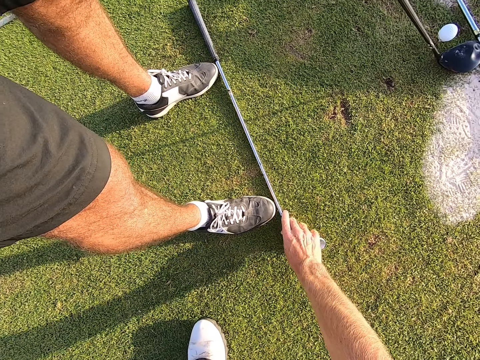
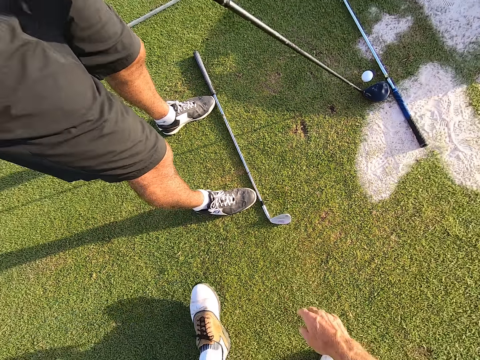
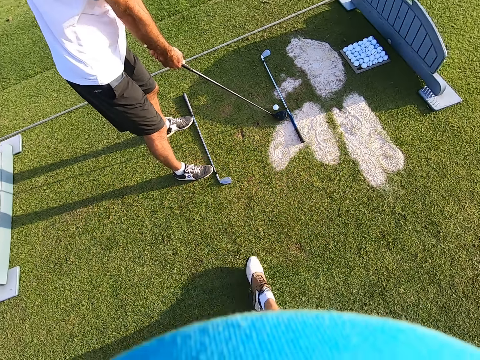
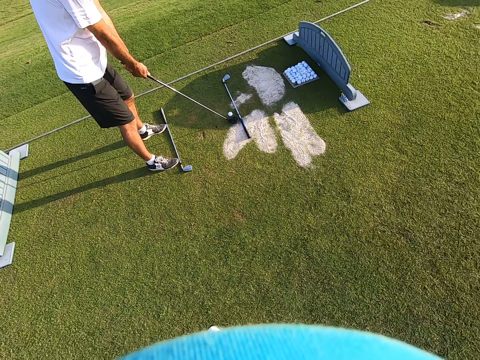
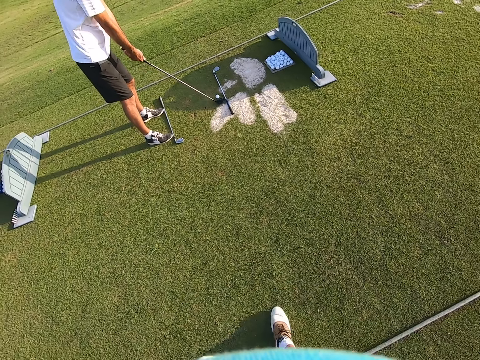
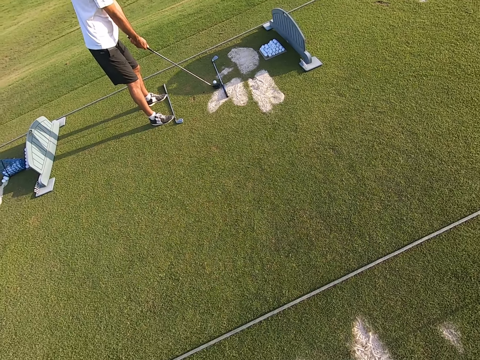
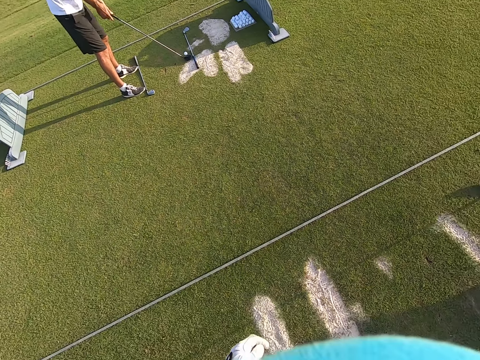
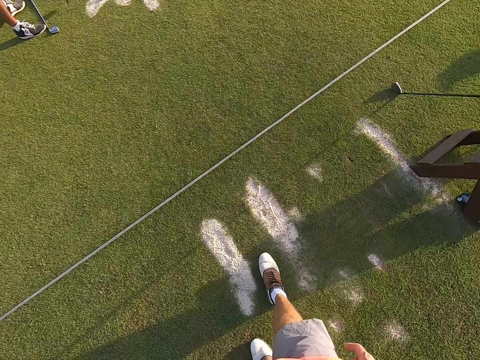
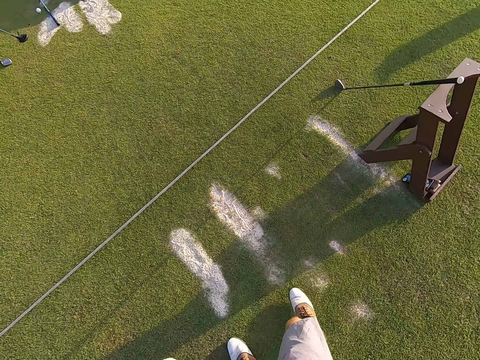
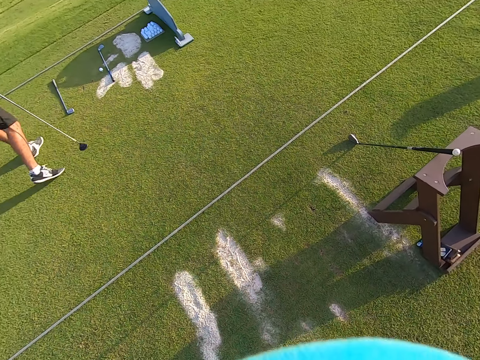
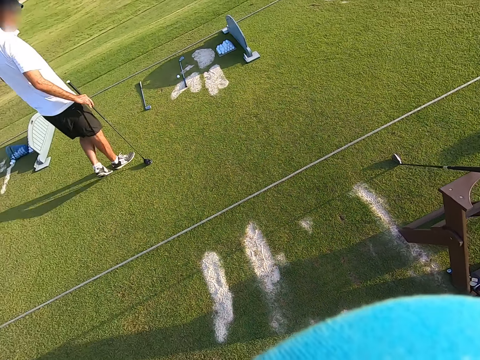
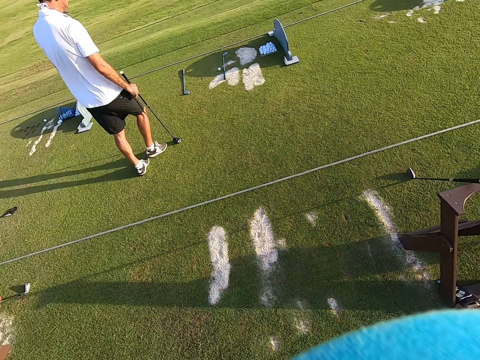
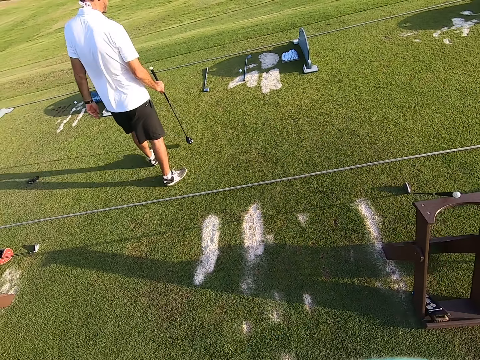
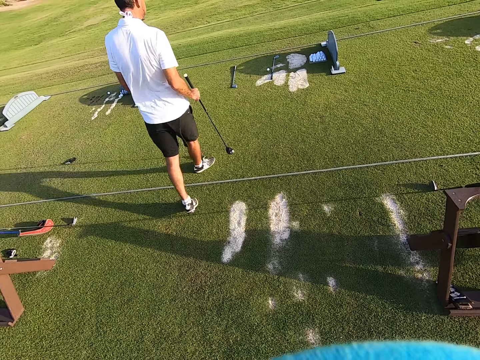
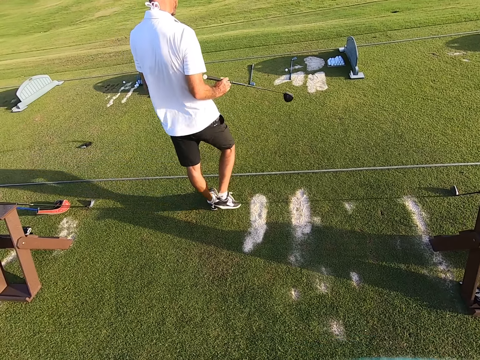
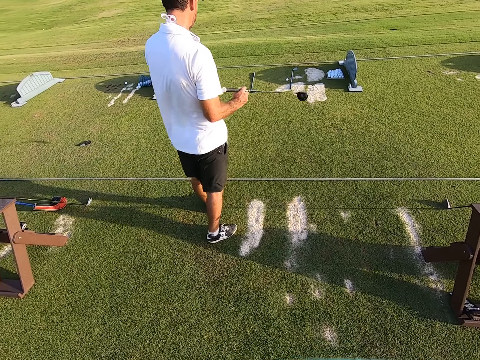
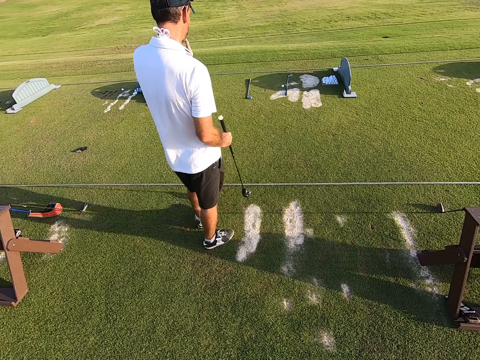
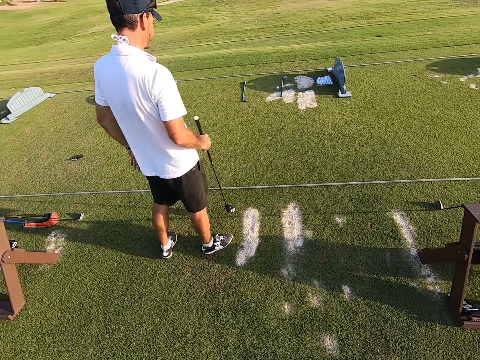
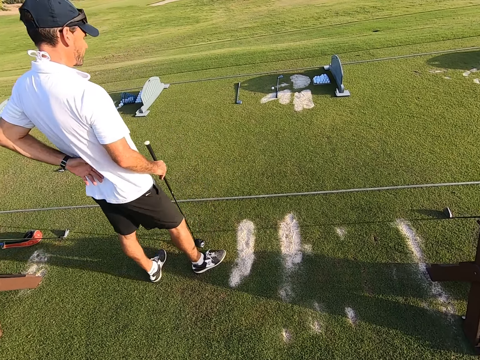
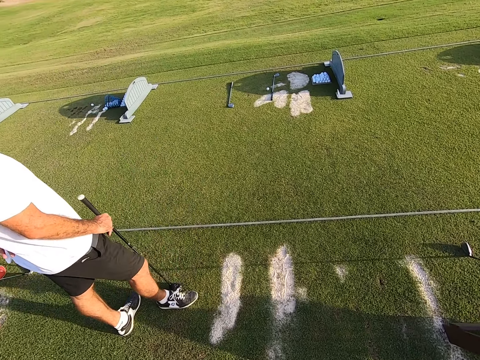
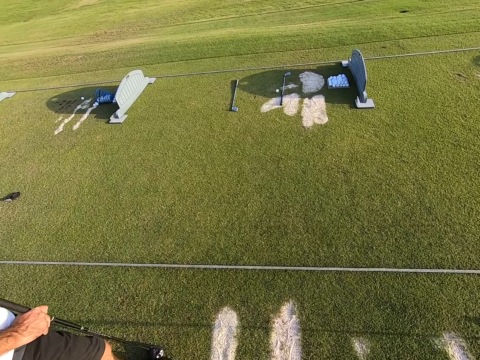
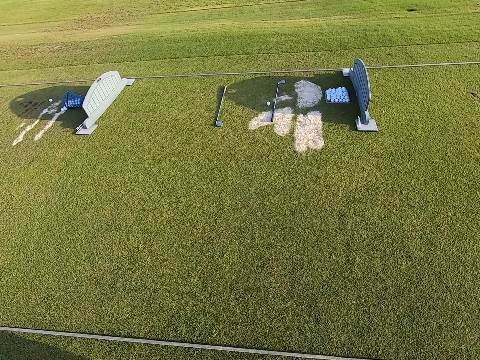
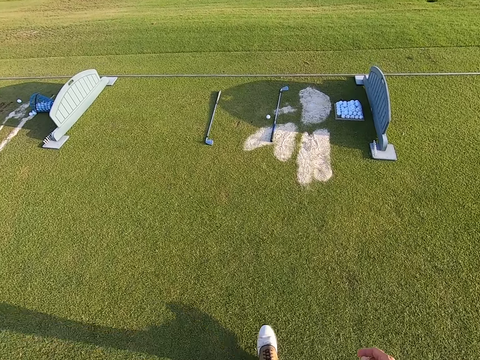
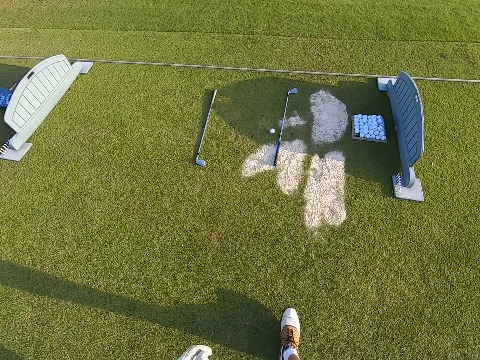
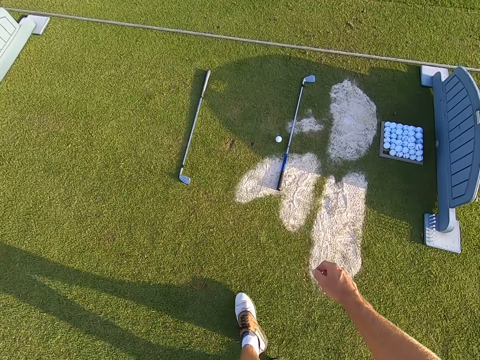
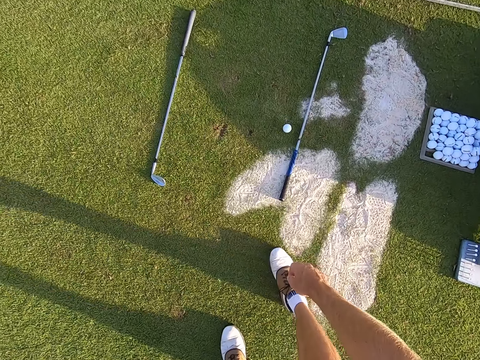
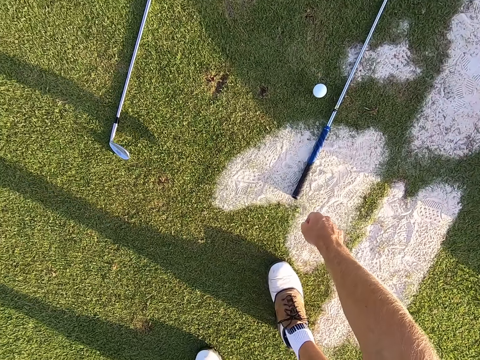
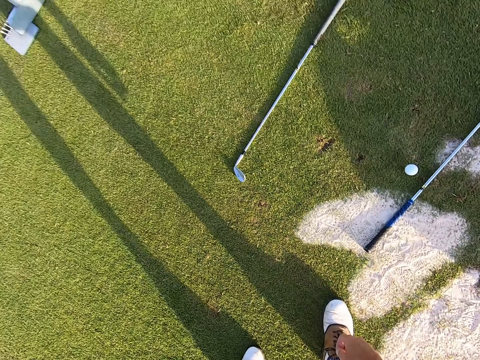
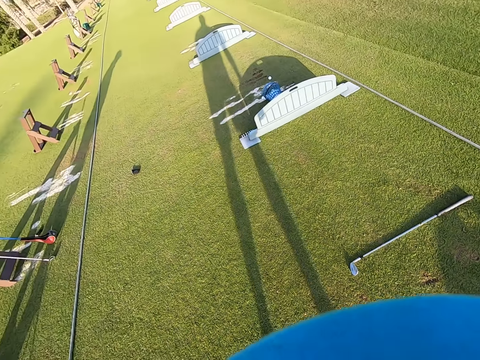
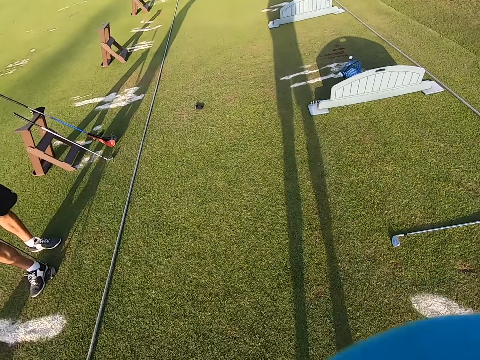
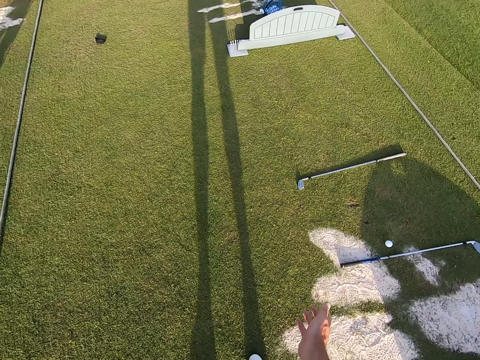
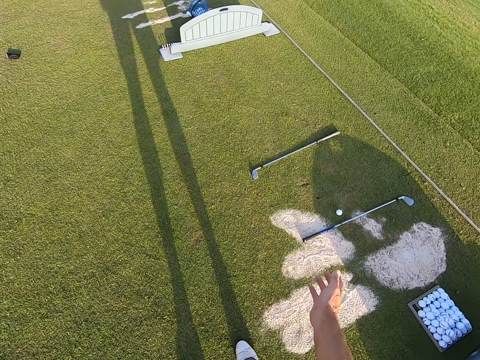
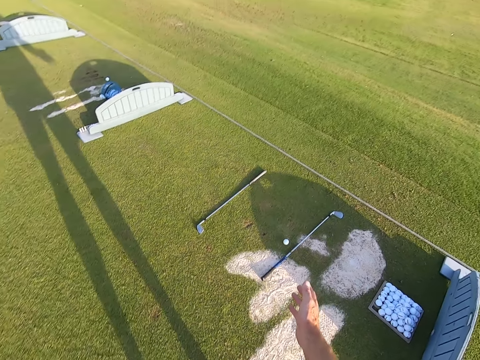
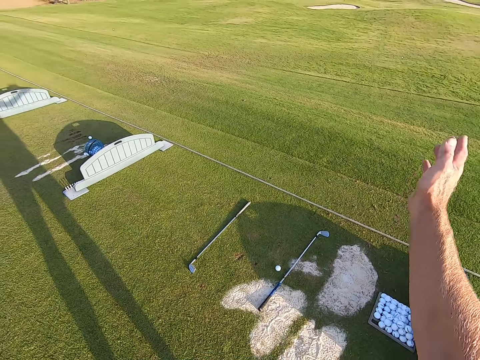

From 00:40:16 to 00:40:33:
The camera wearer puts the golf stick on the ground. They move backward on the field. A person moves legs backward on the field. The camera wearer walks around. They stare around.

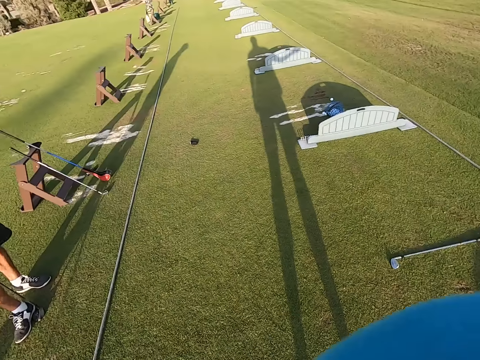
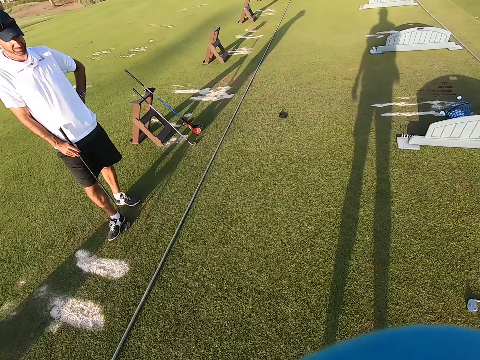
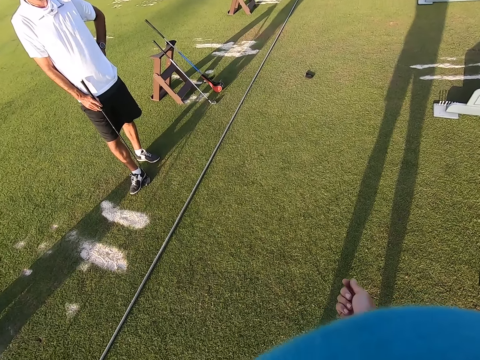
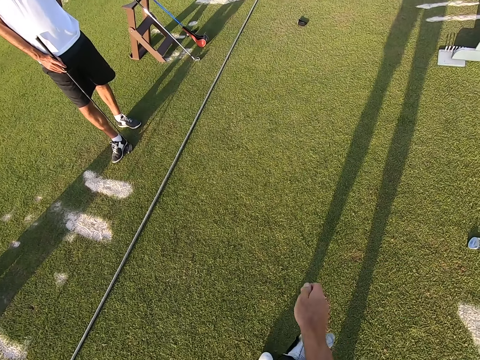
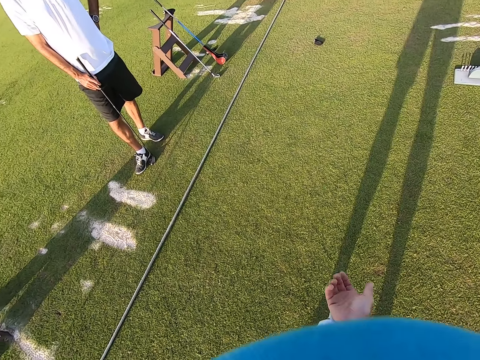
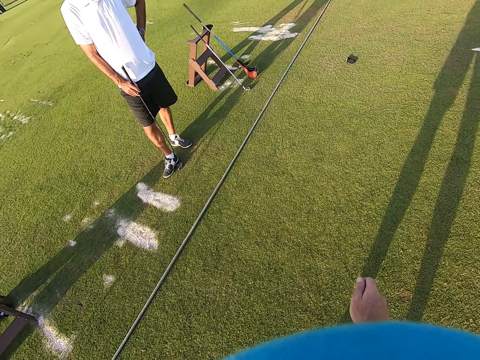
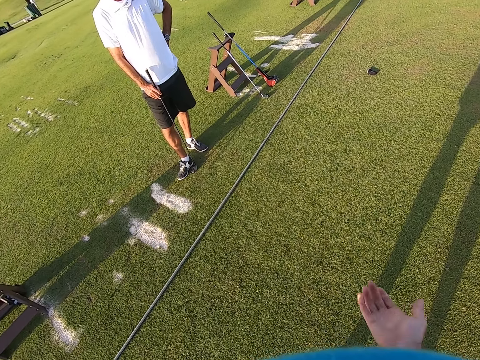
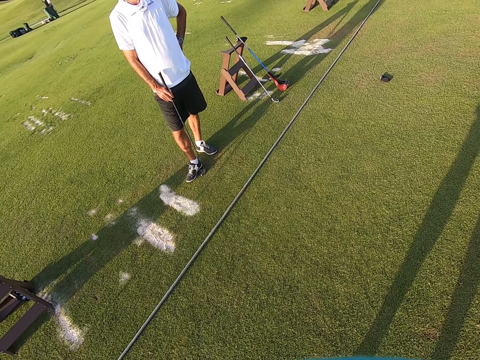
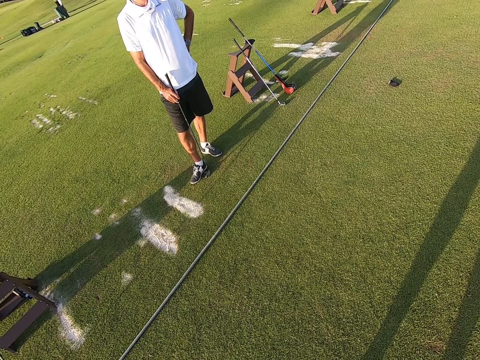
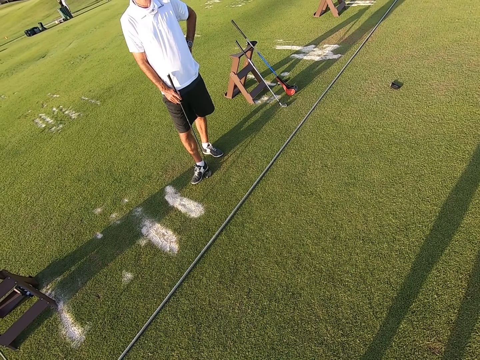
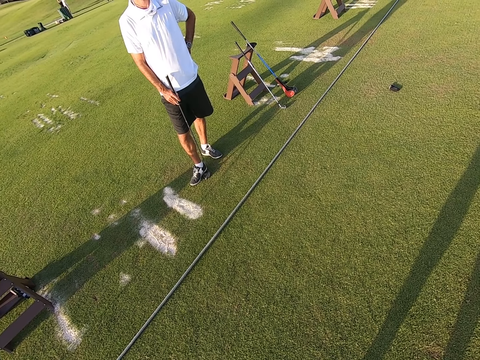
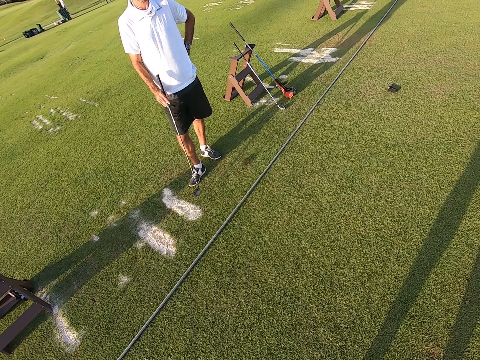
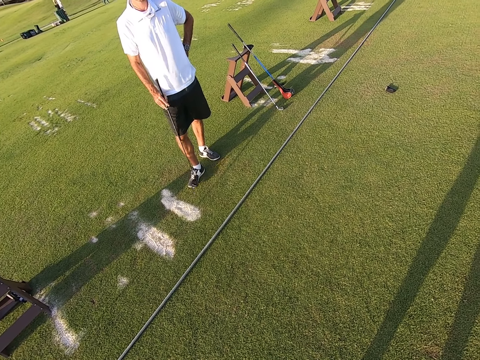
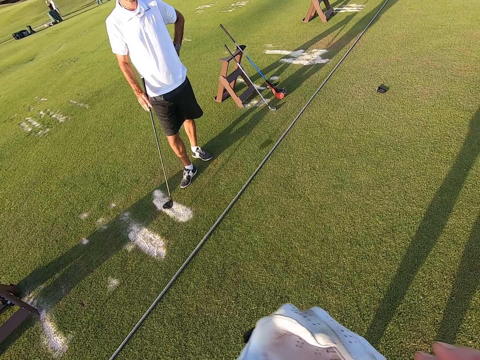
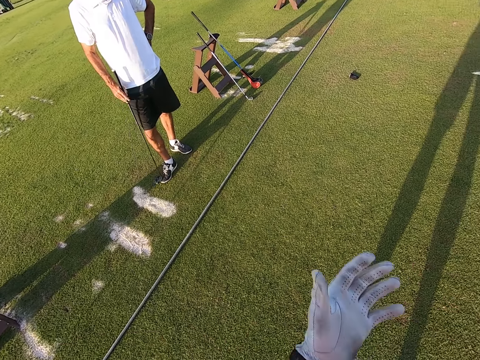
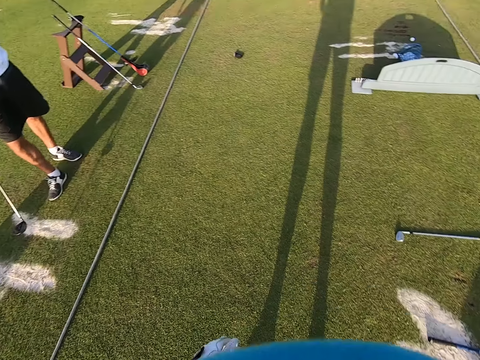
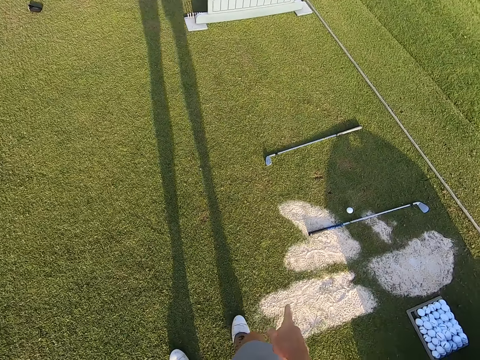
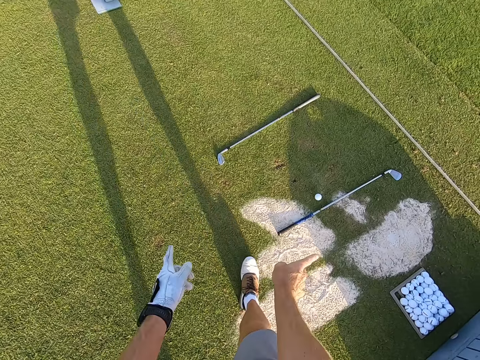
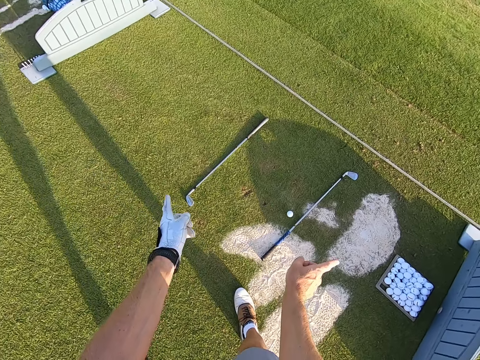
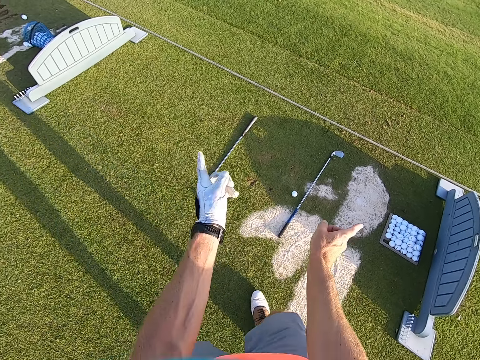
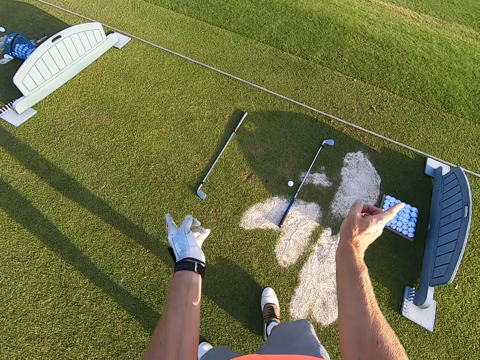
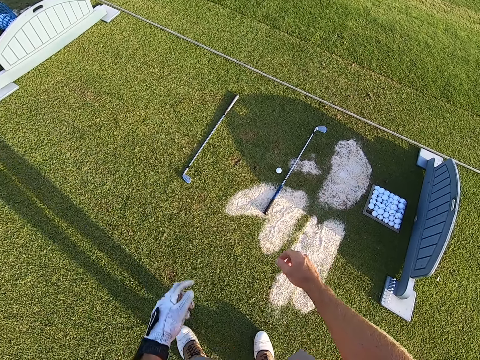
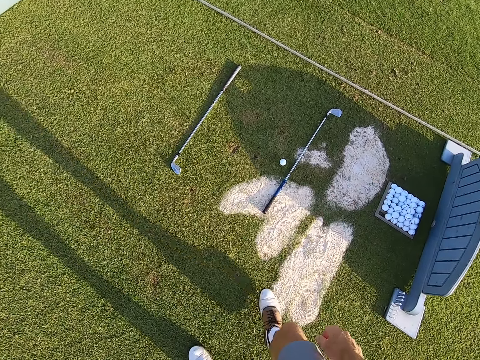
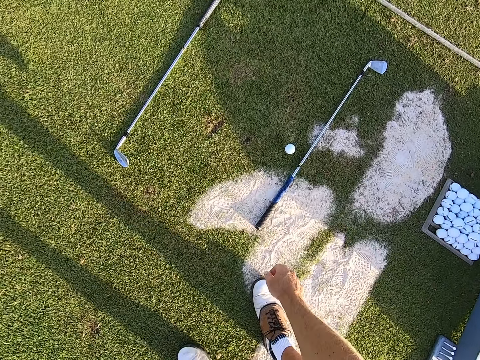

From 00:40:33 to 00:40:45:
The camera wearer talks with signs to a person. They look around. They convey on the ground with hands to the person.
